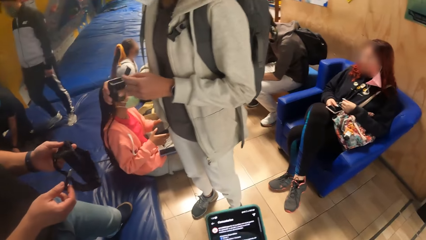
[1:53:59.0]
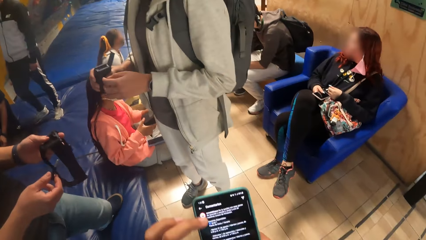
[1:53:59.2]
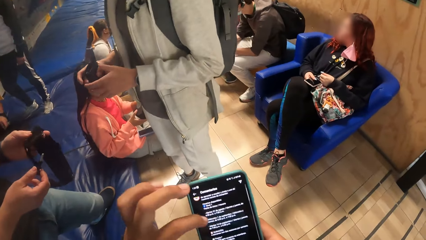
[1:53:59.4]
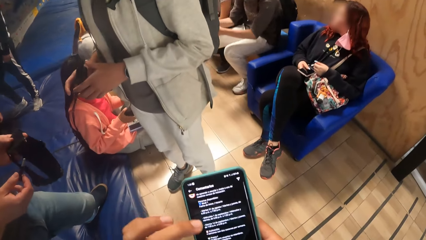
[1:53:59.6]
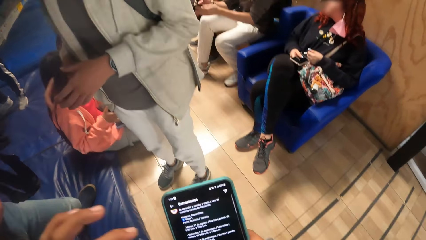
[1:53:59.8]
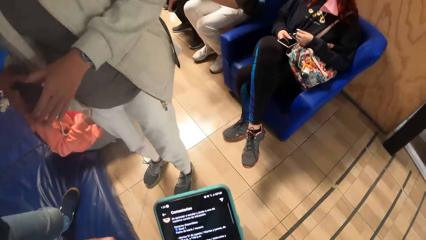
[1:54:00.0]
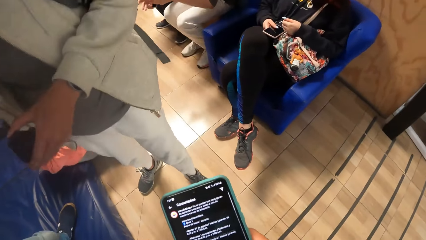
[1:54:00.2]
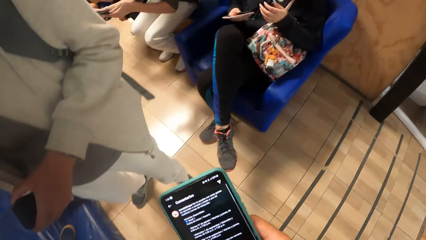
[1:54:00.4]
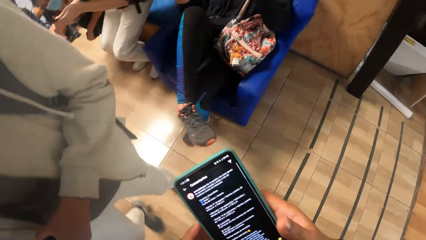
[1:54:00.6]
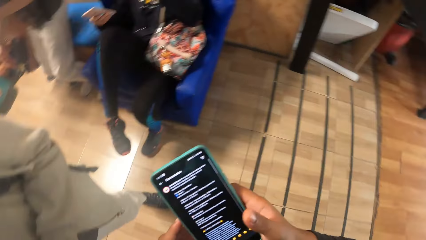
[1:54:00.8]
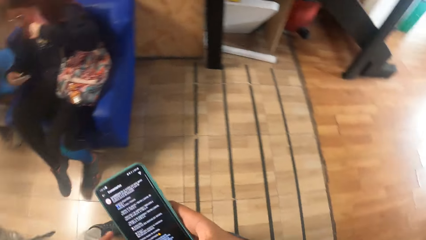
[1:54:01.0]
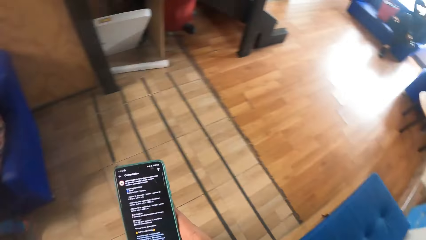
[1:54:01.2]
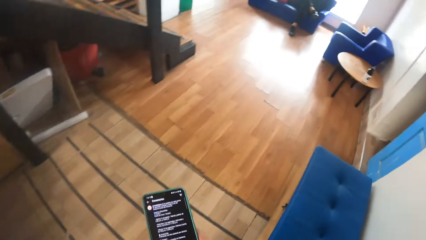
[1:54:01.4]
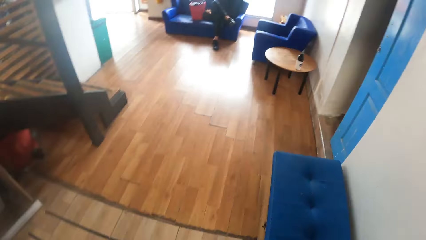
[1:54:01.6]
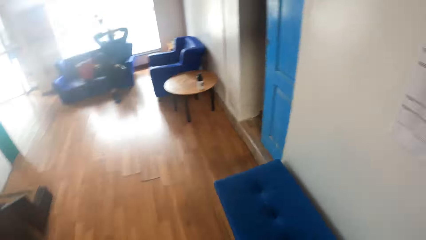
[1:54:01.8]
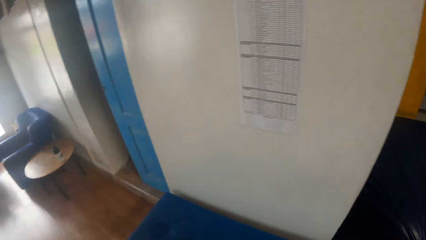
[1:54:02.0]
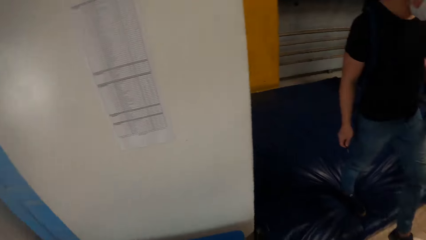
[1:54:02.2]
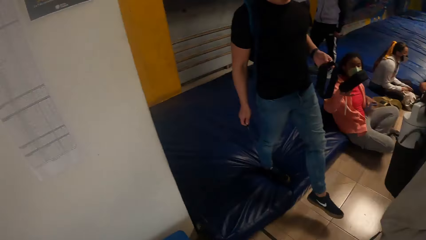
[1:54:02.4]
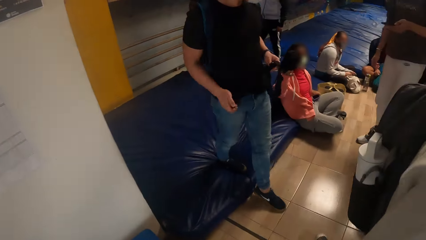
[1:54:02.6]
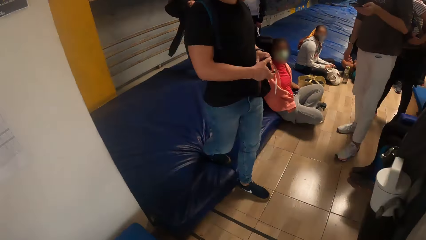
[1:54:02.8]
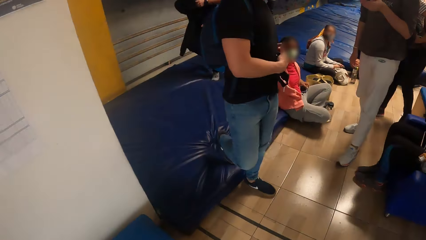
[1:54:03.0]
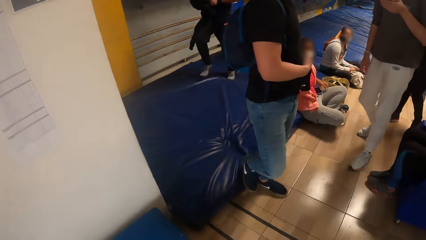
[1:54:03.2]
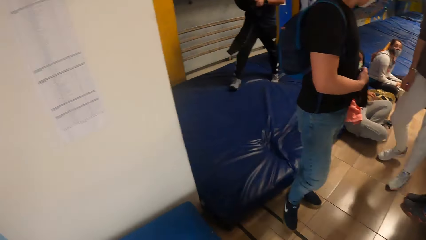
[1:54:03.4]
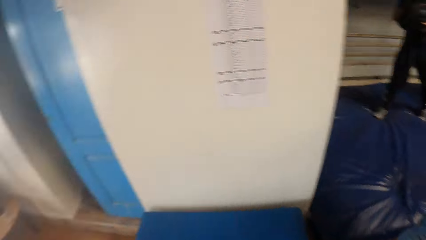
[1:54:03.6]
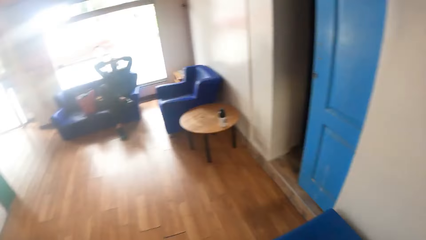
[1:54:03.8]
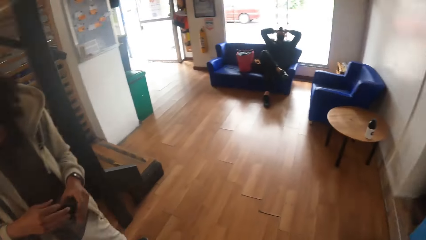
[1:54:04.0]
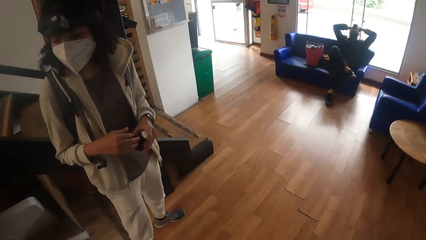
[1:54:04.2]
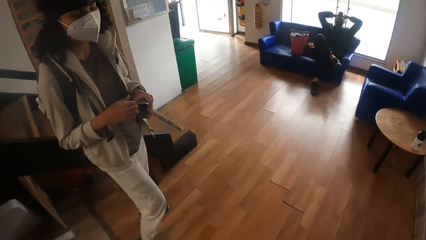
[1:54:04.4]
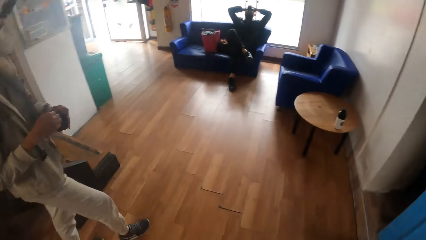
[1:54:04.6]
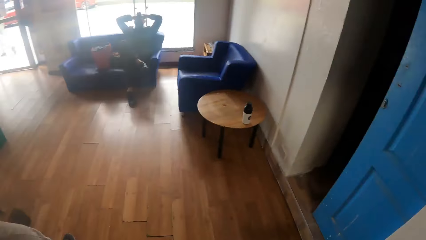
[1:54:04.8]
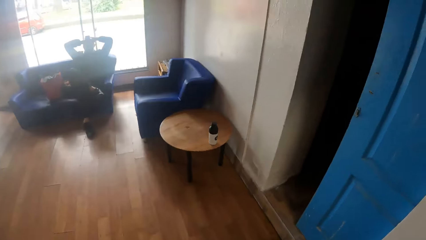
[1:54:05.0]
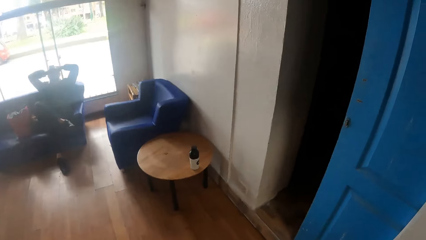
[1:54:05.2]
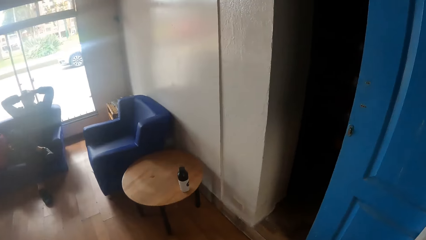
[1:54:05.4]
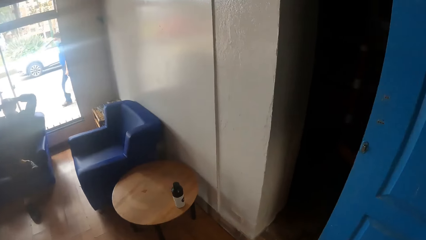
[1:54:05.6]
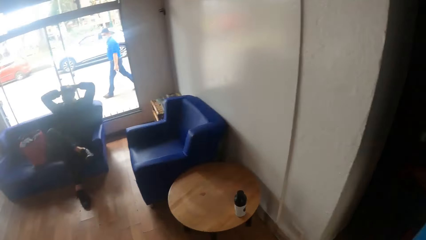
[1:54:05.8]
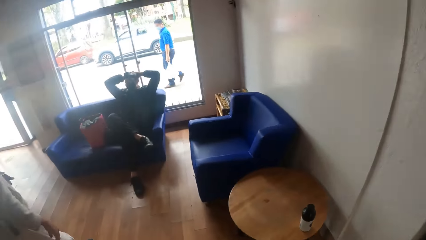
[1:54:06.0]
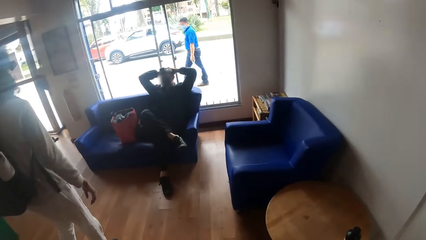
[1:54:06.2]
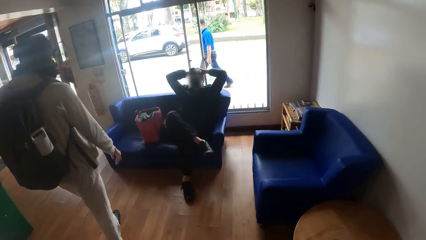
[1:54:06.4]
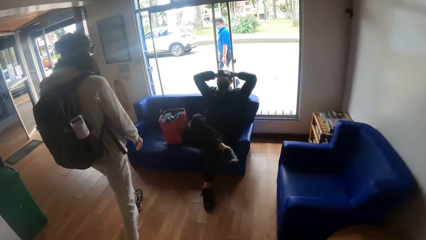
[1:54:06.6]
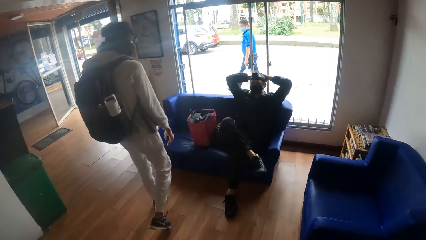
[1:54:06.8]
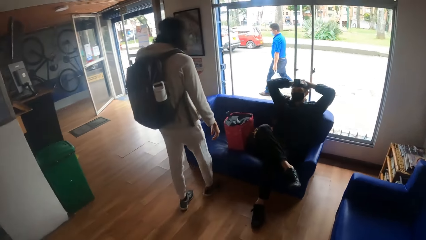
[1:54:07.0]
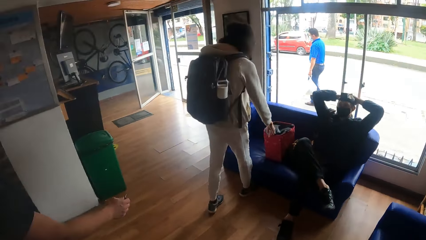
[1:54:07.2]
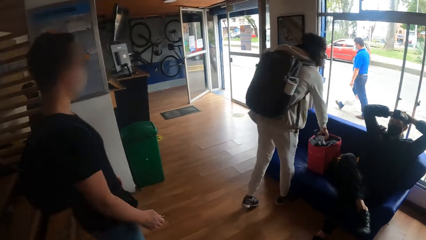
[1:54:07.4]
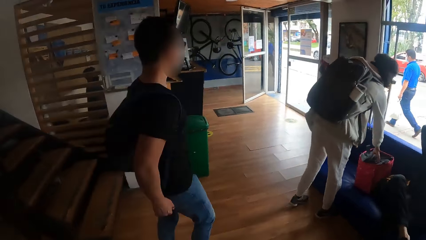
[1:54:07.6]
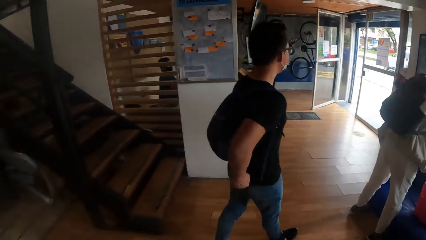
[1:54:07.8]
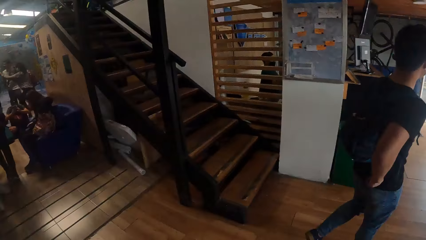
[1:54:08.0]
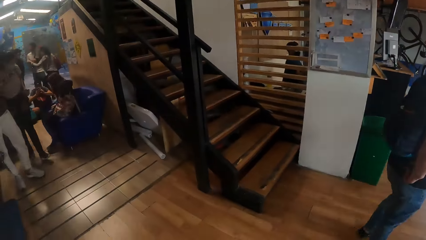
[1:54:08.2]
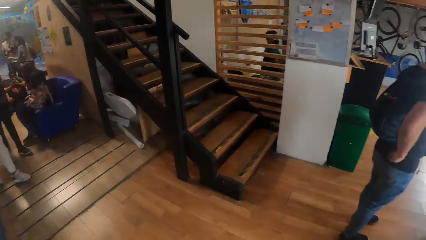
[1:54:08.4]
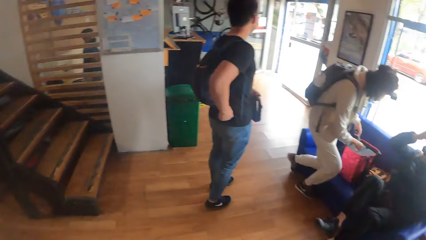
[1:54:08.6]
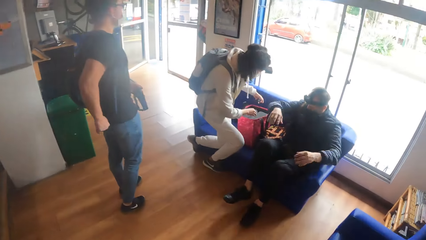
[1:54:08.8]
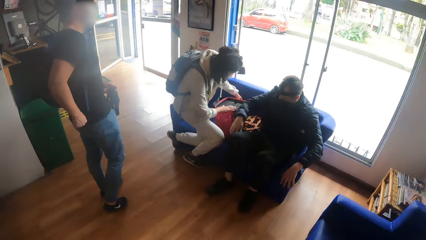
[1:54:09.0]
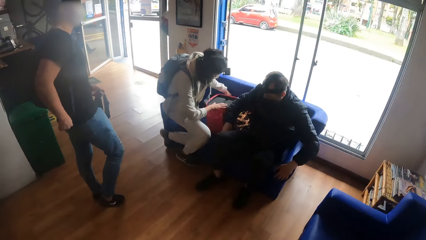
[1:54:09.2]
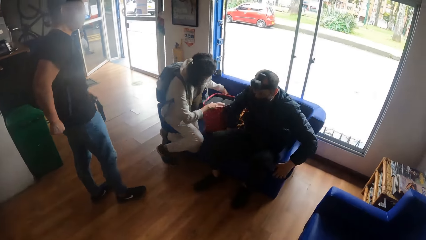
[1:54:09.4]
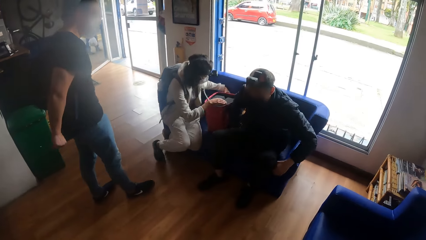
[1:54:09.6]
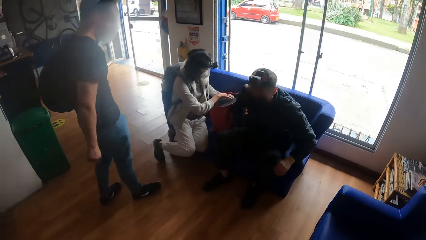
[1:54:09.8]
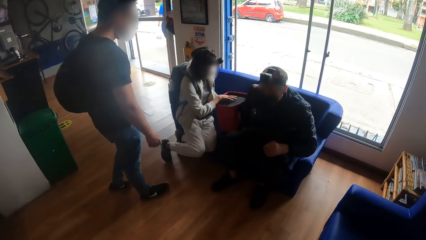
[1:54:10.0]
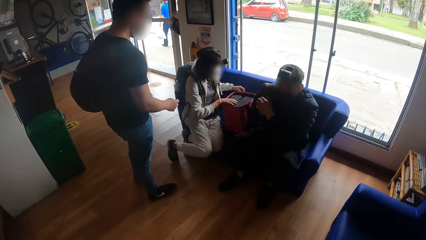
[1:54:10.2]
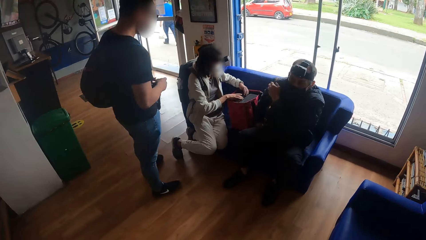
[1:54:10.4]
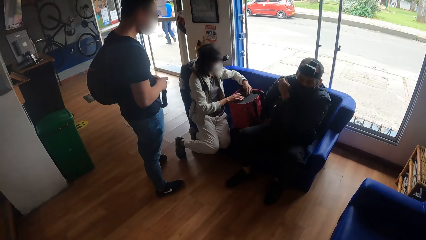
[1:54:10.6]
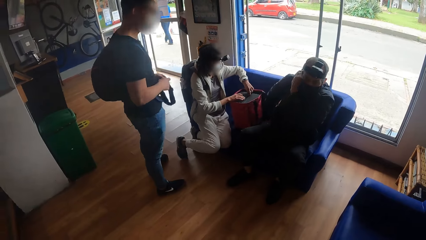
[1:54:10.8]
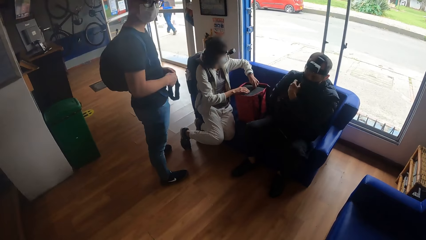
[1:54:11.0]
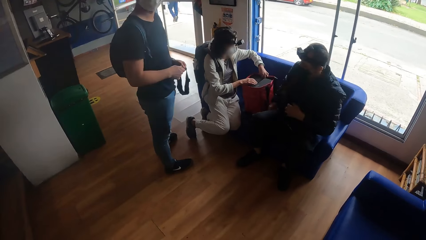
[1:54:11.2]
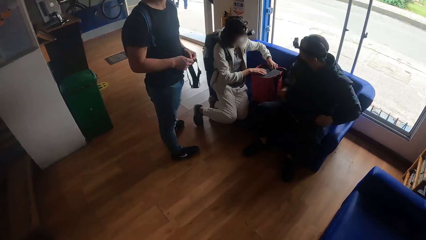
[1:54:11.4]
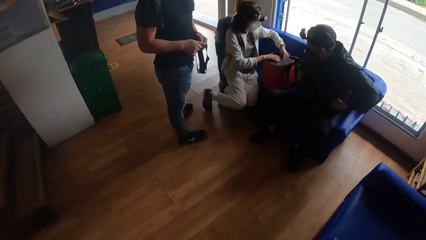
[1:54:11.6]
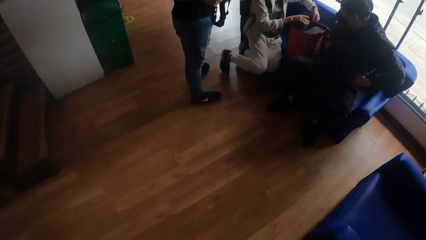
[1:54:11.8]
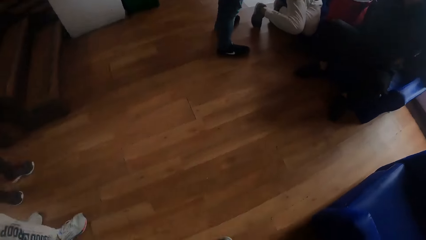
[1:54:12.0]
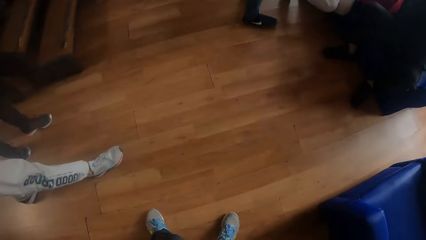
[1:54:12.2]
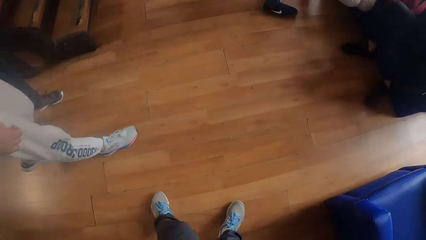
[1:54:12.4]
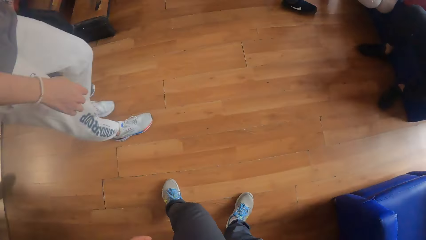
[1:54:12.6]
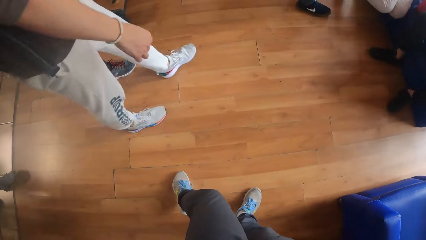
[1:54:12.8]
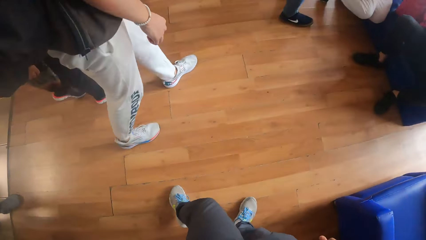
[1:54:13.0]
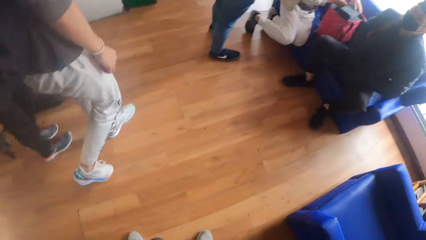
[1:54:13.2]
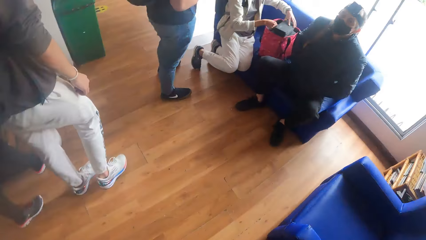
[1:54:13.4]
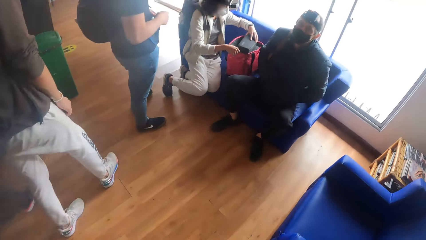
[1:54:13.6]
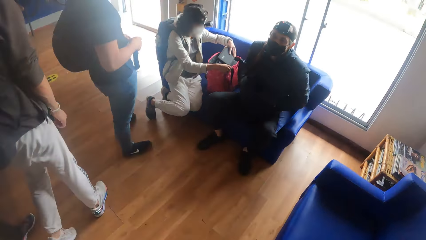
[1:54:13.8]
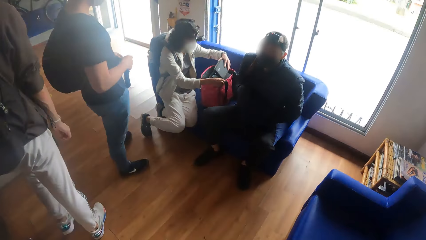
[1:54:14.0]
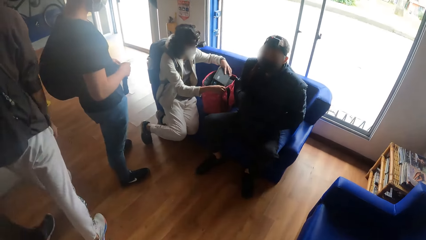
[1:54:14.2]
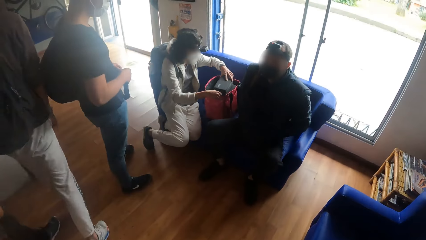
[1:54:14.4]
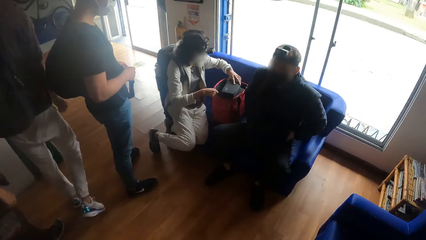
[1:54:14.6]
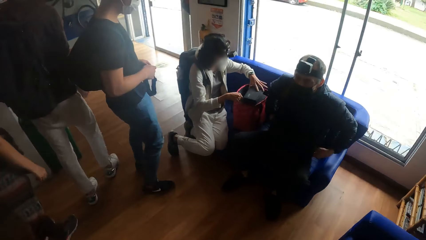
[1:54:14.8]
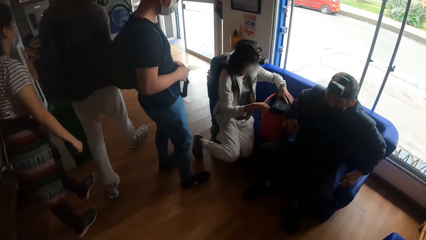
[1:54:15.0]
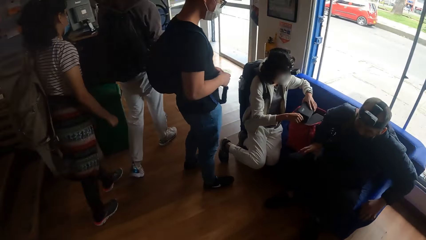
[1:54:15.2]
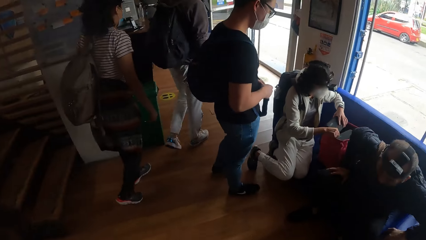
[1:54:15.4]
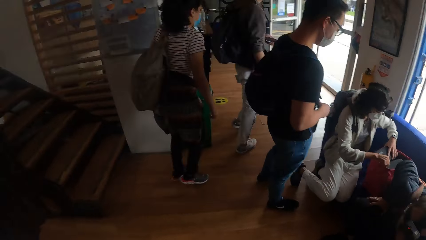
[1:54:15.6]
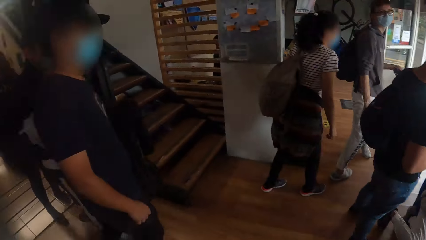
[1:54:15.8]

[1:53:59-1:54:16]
The camera wearer turns around and walks around. The woman sits on a couch with a man and boxes. The camera wearer stands. The woman looks through the boxes with her hands.
